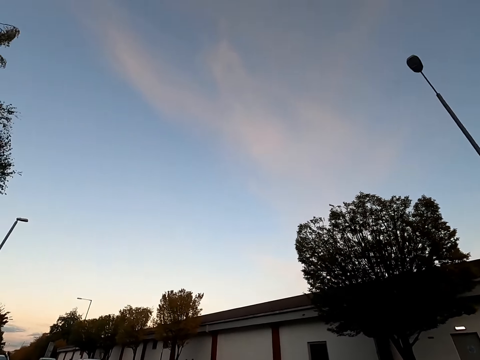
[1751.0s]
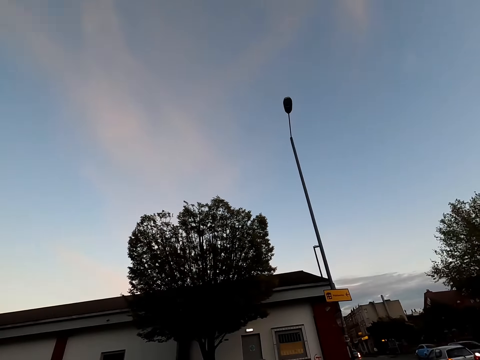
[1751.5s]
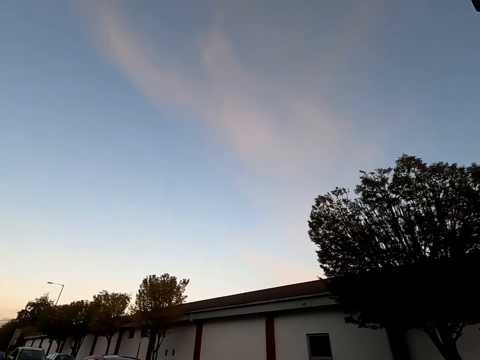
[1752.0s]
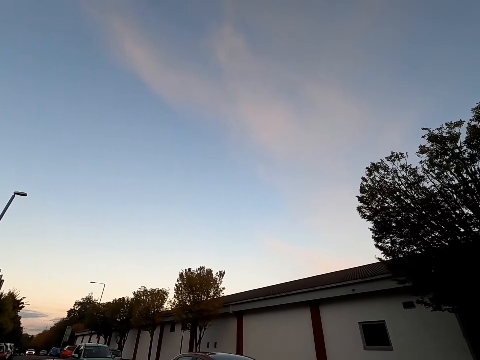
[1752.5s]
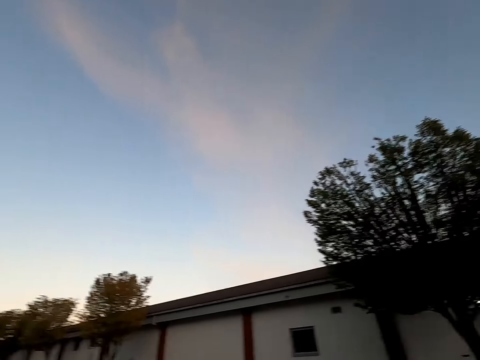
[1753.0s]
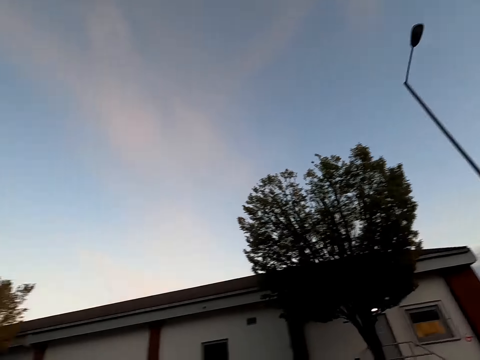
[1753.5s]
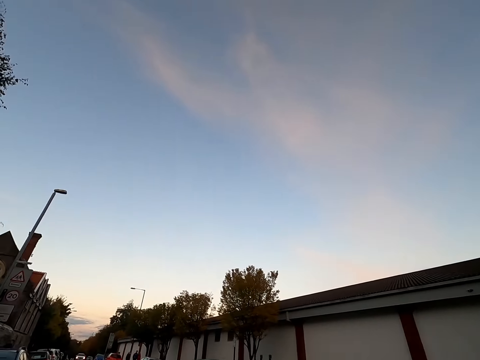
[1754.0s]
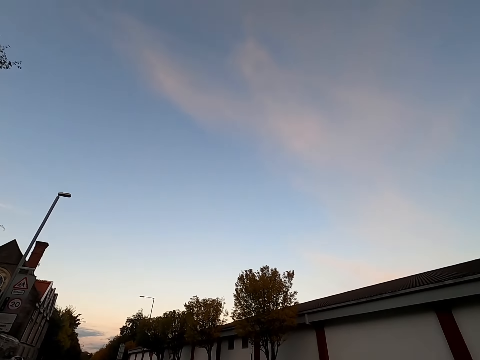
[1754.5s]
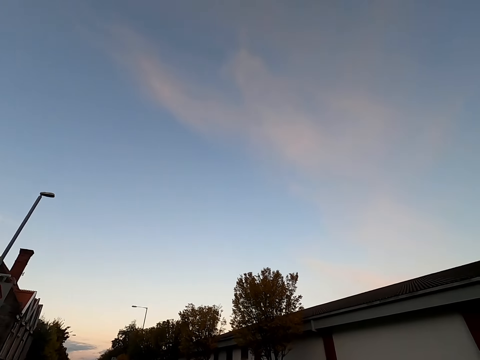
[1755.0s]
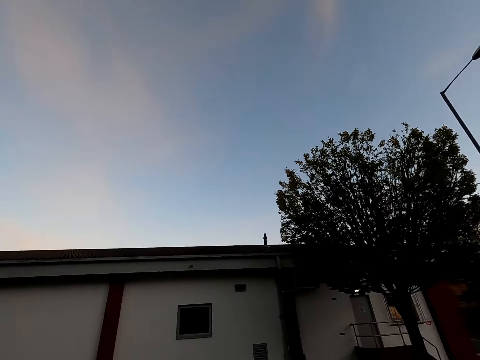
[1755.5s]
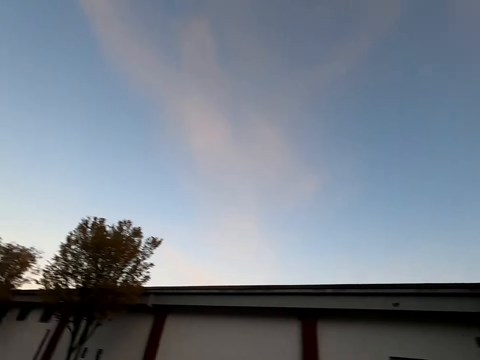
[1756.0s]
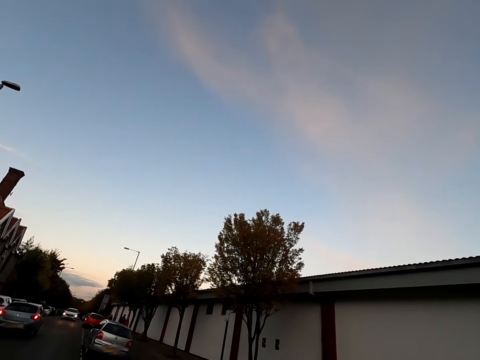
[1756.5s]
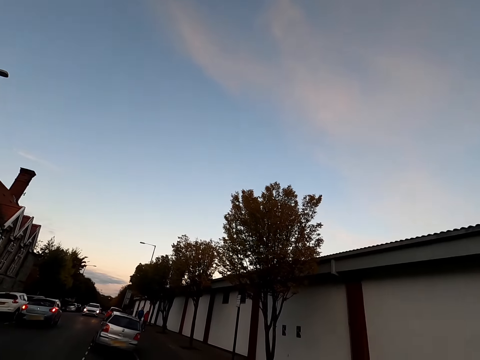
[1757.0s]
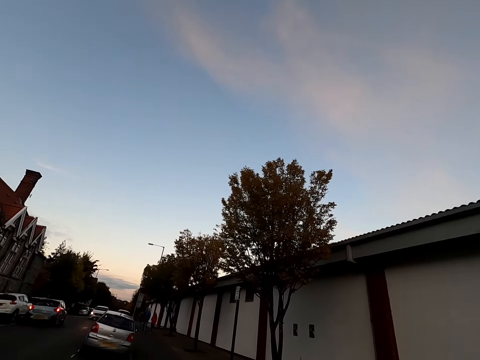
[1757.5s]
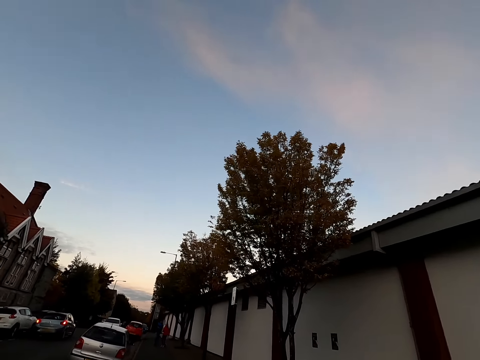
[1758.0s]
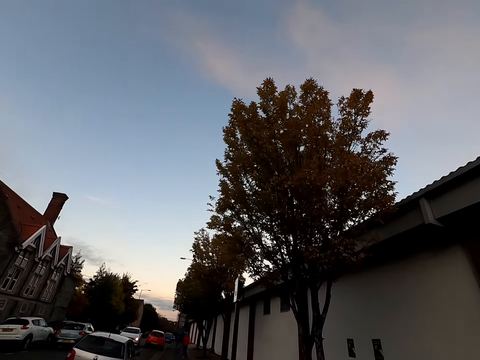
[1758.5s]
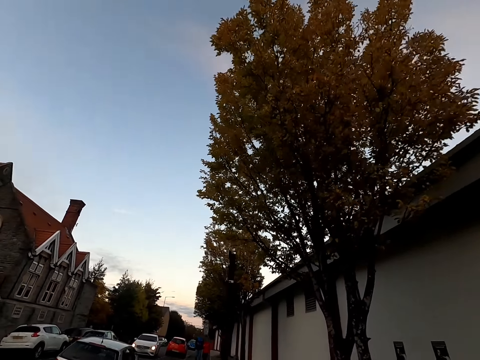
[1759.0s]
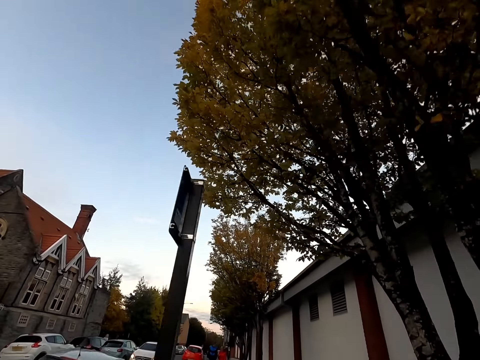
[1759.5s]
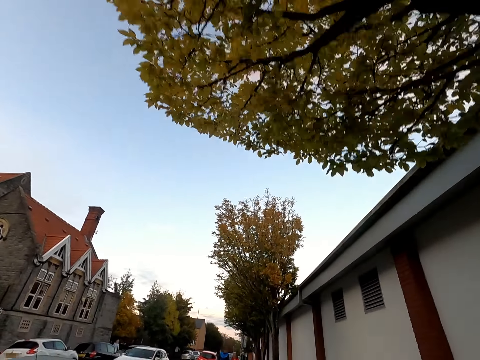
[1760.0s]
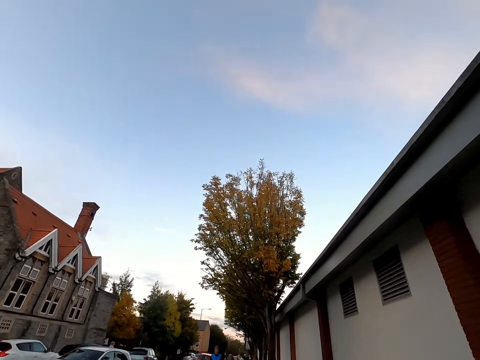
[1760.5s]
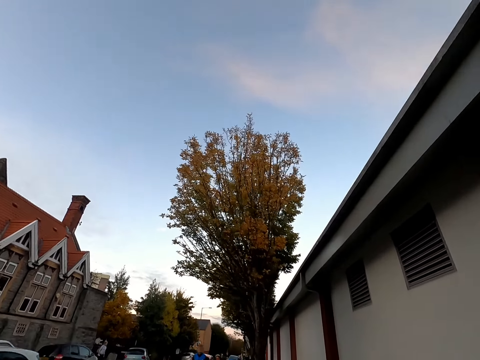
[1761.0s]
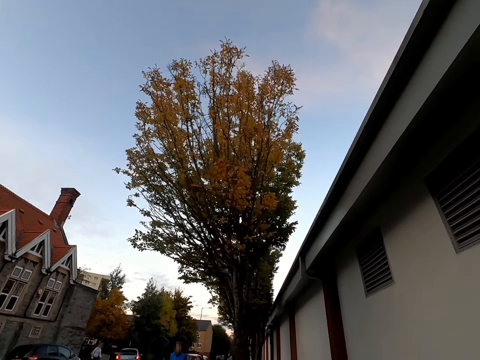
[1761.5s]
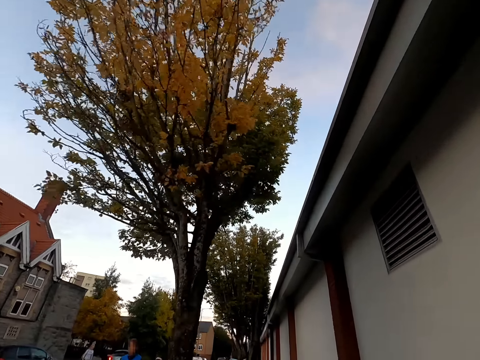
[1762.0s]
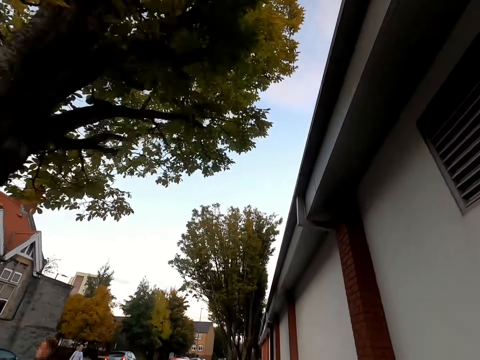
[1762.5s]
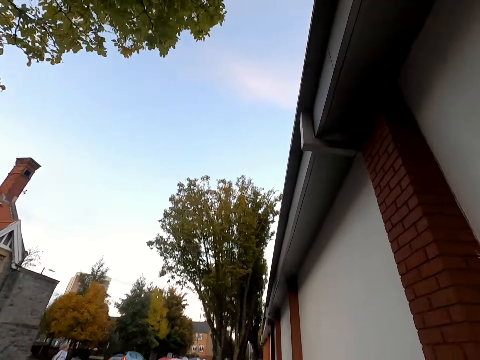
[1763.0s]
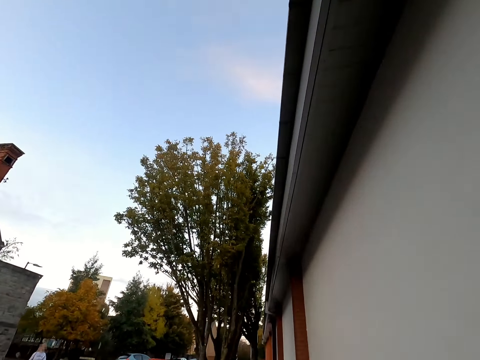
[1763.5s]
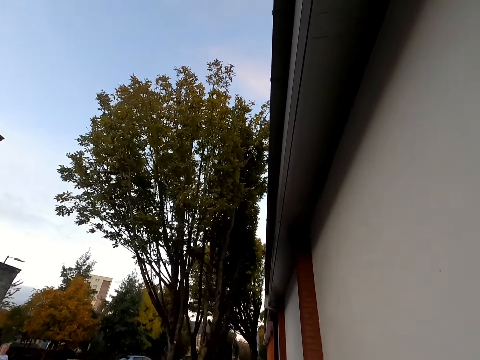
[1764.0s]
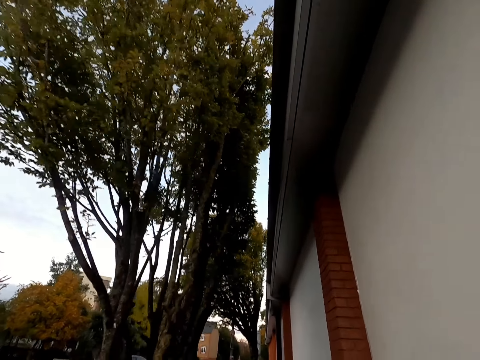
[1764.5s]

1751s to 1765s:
The camera wearer jogs across the road to the other sidewalk. They look around. They jog on the sidewalk. They walk.

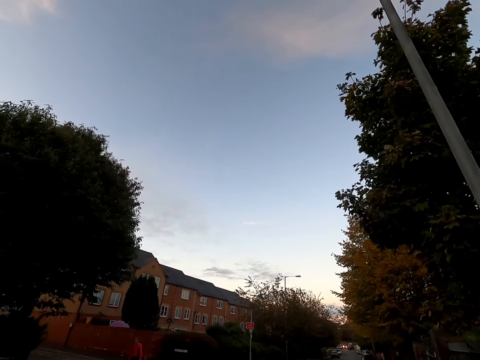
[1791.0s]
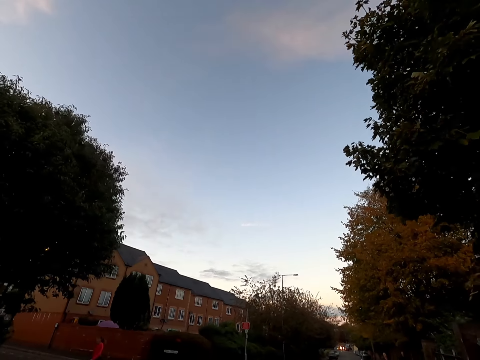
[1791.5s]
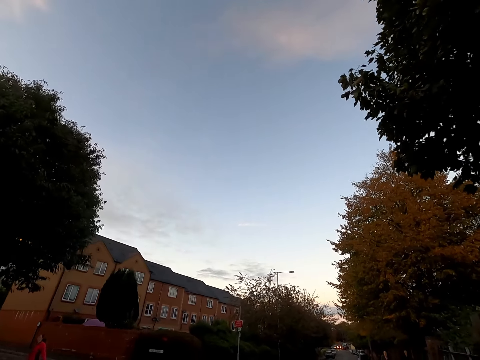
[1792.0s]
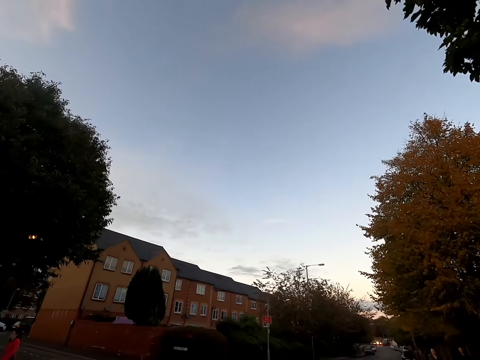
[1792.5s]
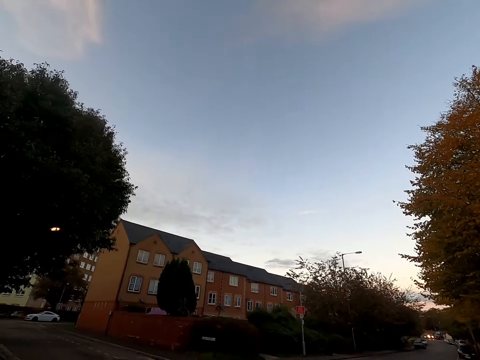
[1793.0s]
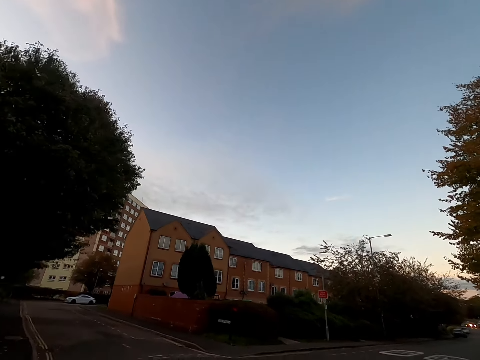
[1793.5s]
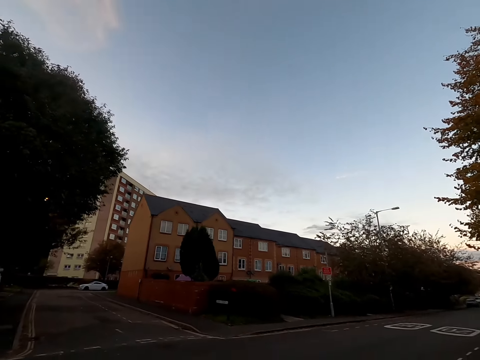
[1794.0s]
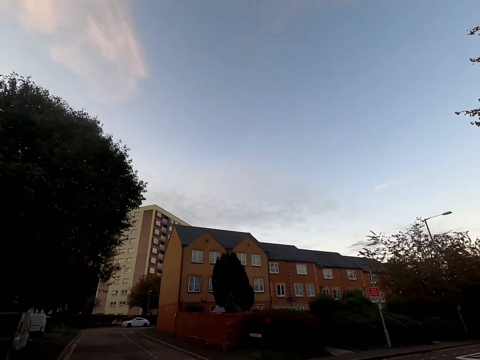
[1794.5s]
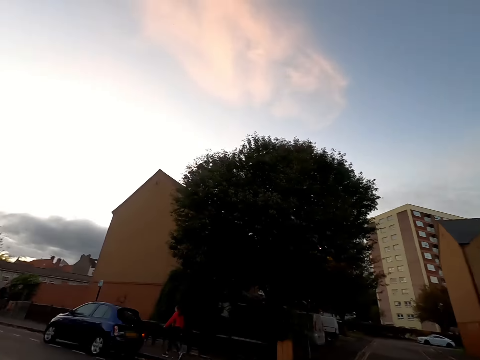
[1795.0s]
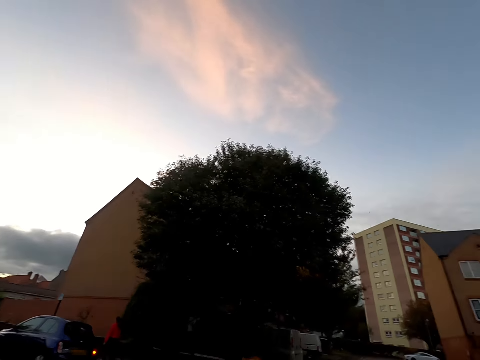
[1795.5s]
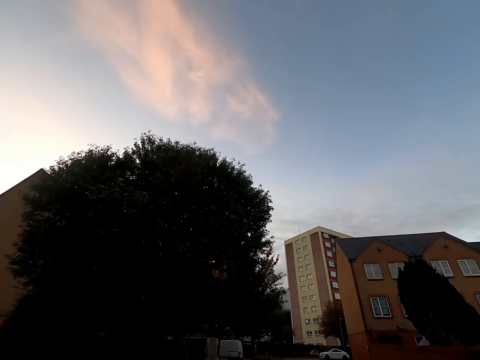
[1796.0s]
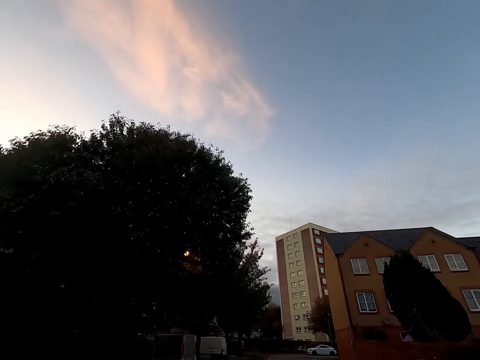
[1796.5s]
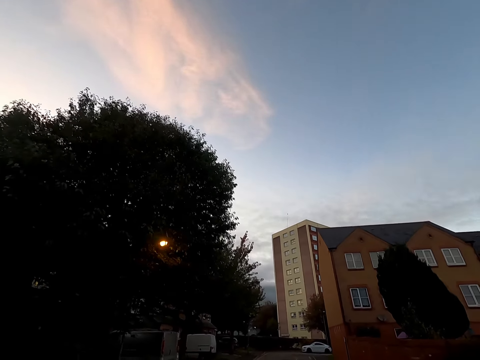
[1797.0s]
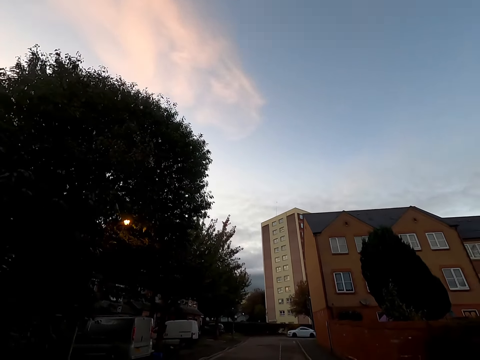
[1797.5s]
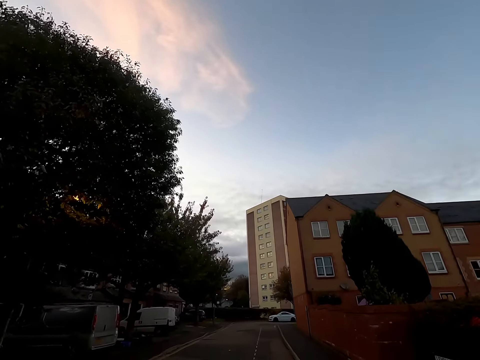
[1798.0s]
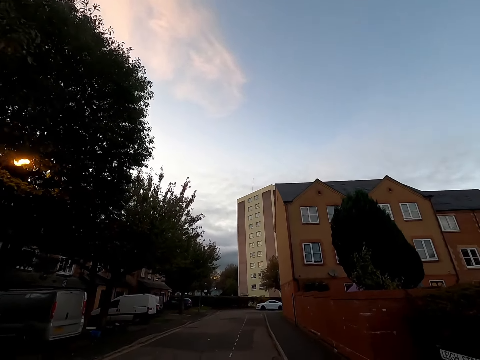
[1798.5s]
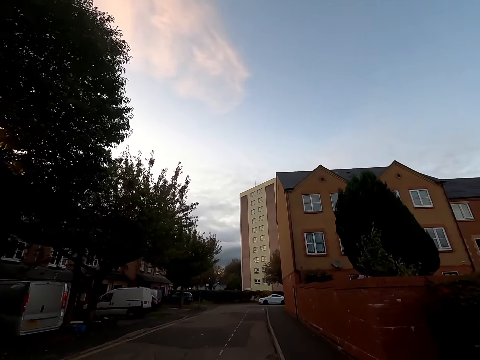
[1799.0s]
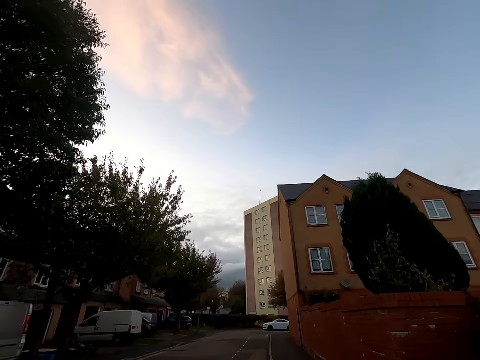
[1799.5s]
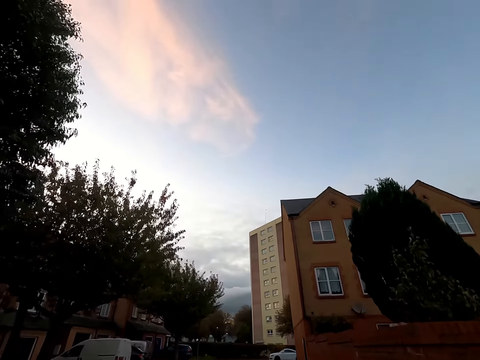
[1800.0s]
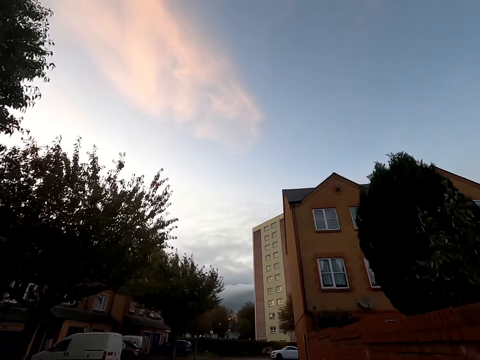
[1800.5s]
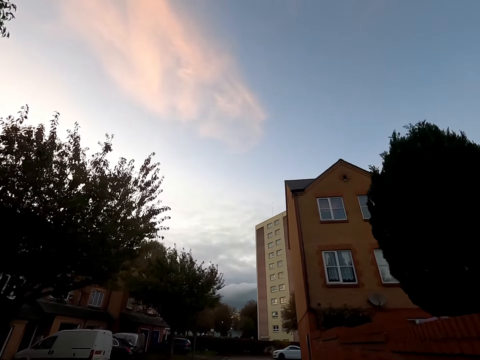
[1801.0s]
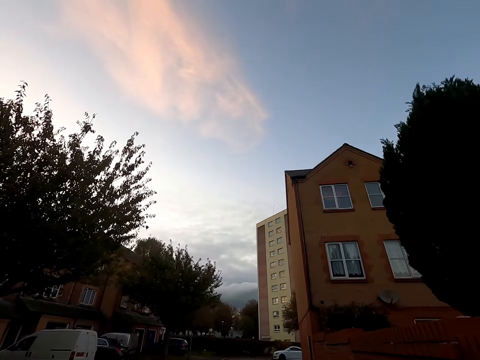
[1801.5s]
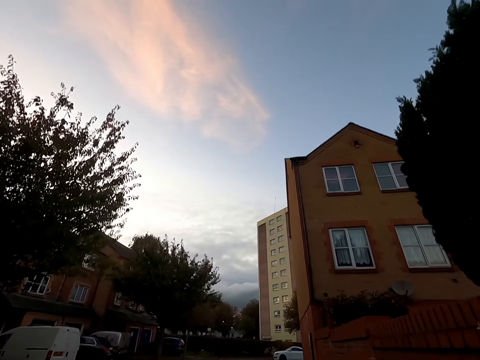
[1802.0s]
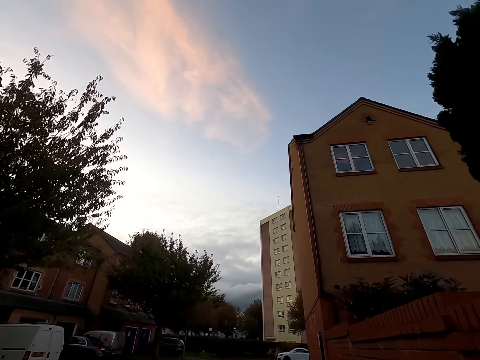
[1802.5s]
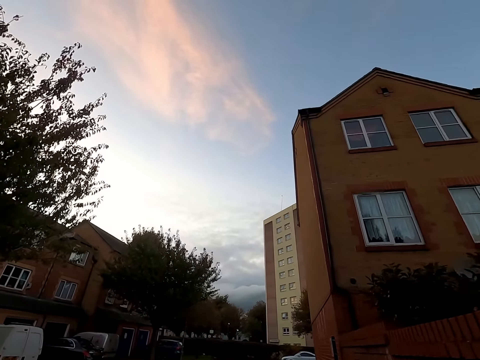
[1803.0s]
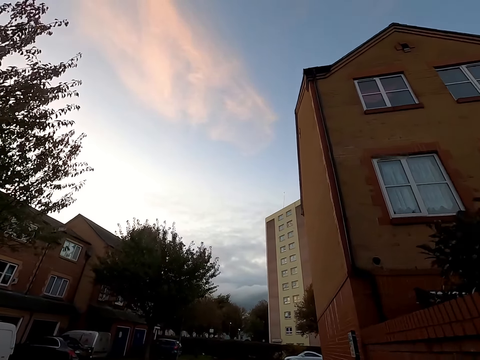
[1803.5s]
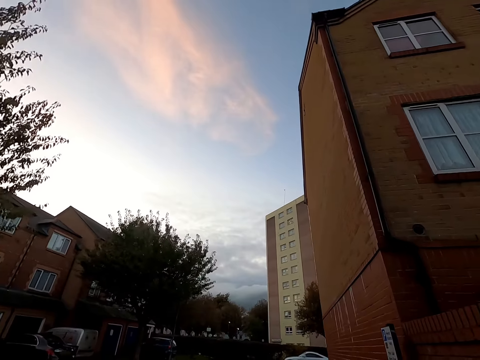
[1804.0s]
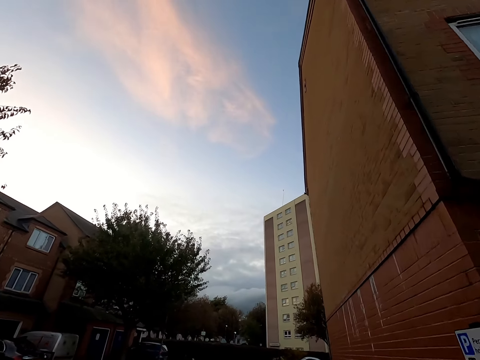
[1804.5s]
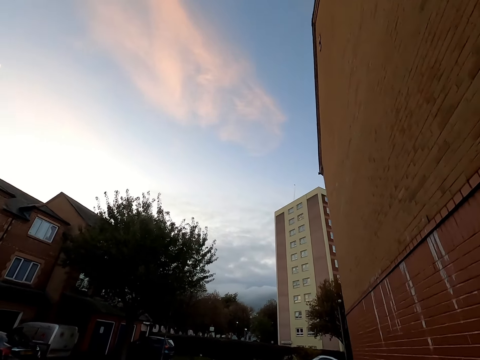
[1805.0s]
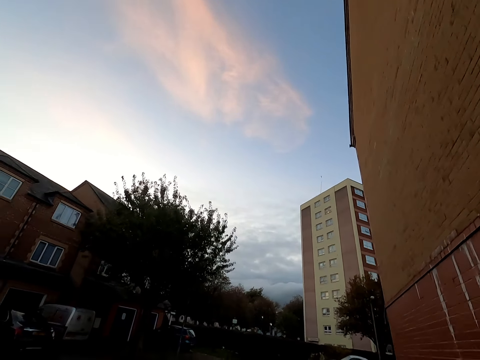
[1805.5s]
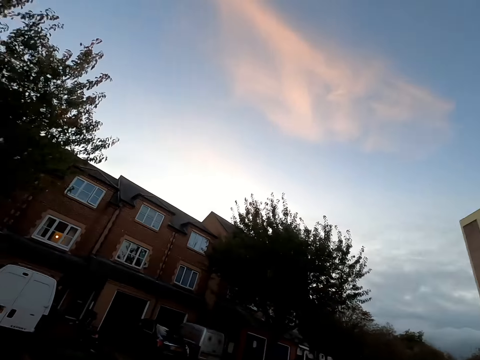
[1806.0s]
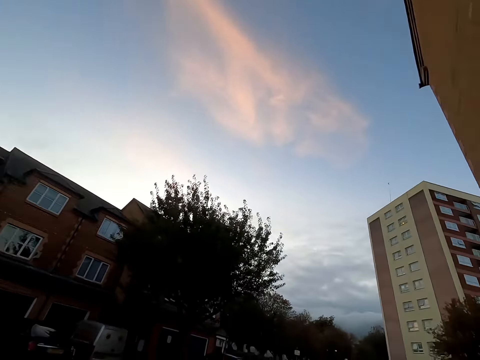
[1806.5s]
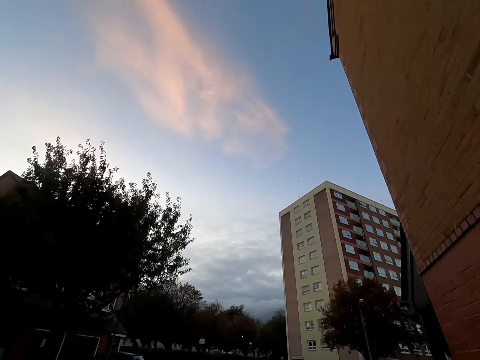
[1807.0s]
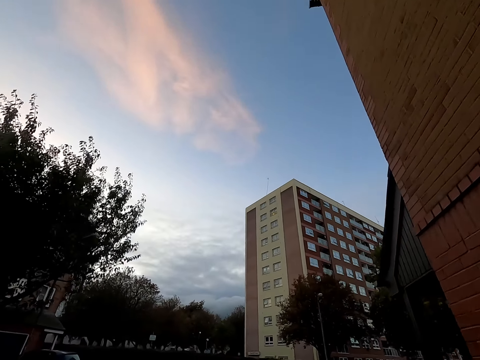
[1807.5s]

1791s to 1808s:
The camera wearer turns left. They jog across the road to the other sidewalk. They walk on the sidewalk. They jog on the sidewalk.
